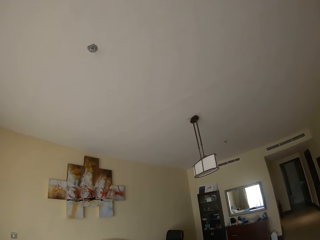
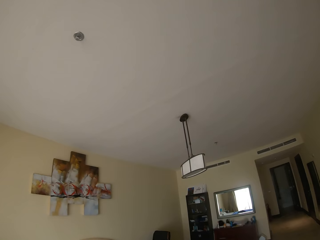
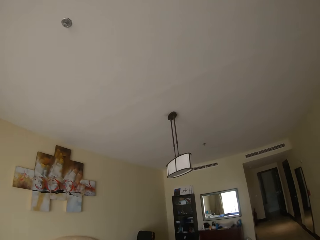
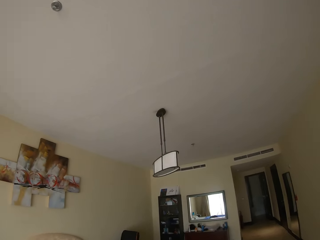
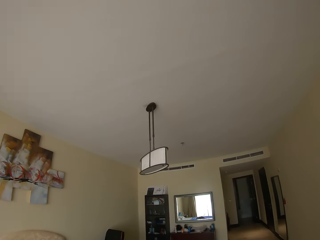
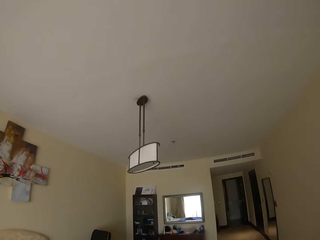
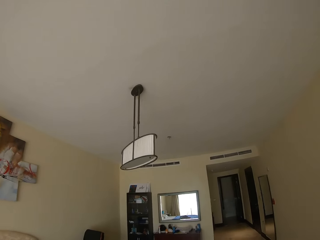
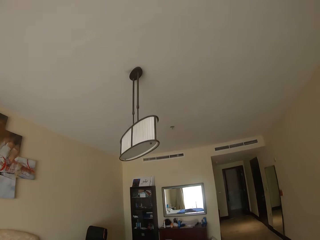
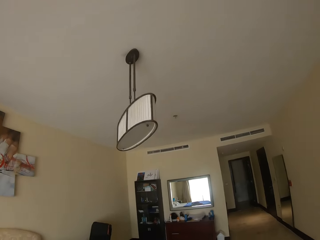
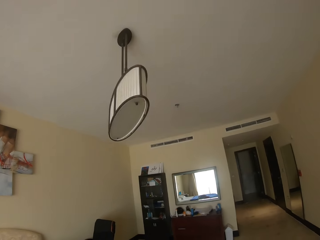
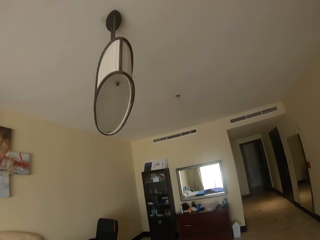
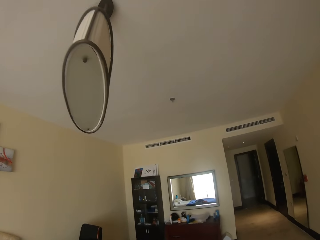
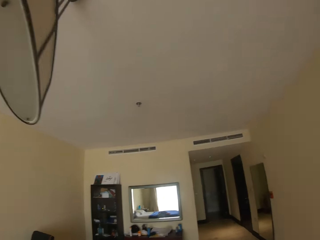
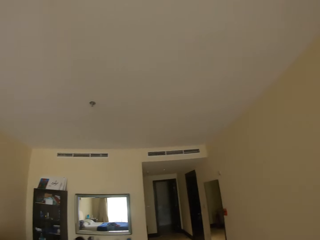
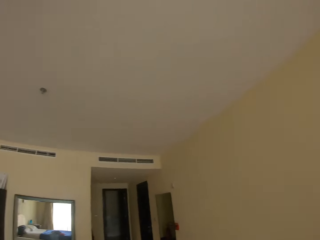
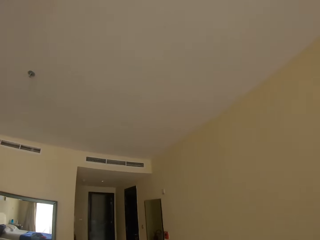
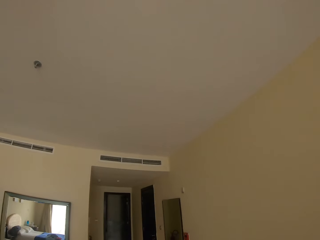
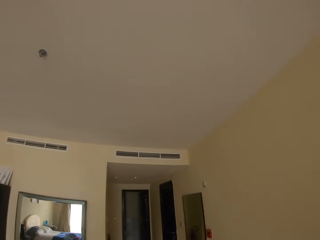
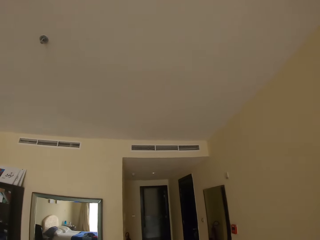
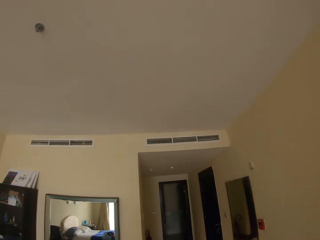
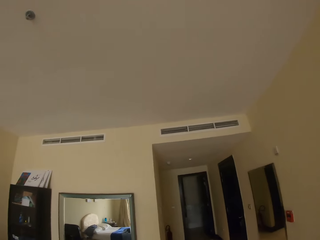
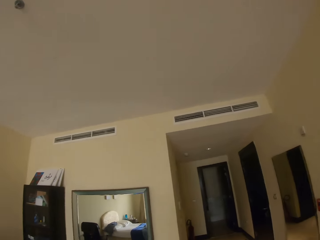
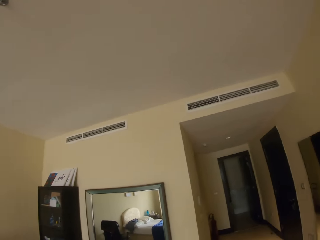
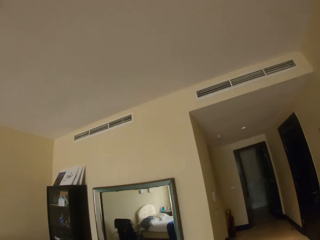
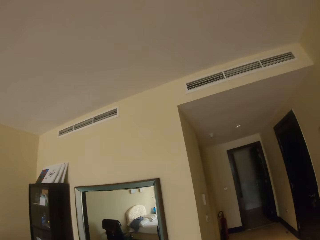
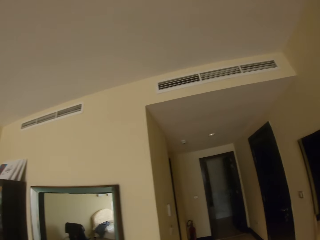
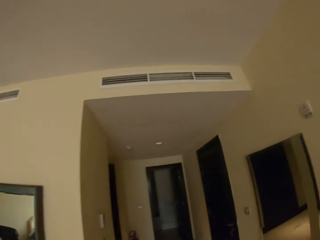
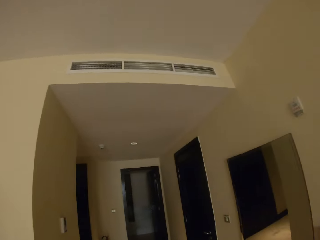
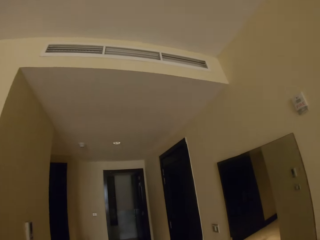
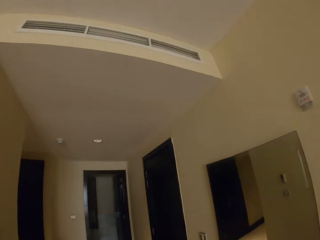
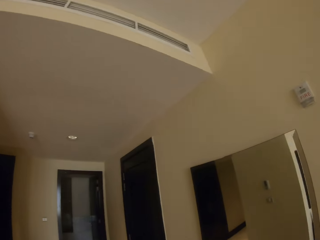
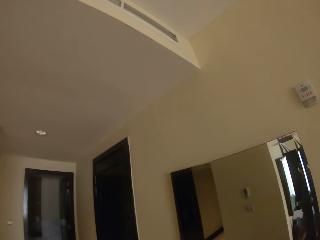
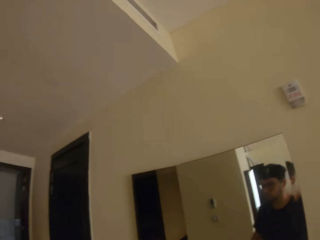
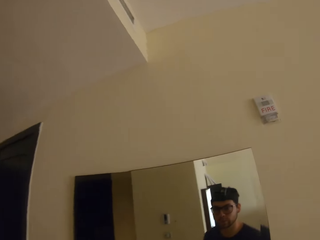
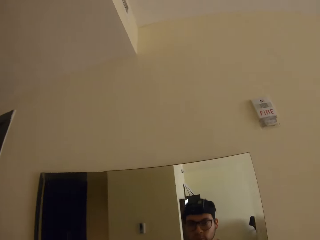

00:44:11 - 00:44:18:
The camera wearer moves around their room to the mirror. They look at themselves in the mirror.
